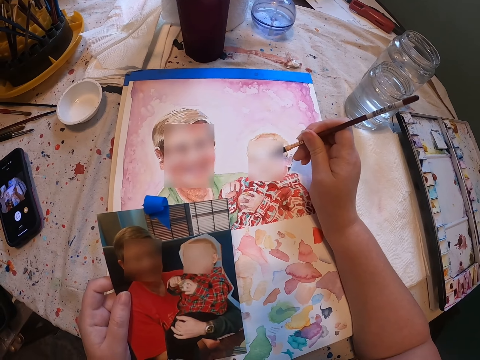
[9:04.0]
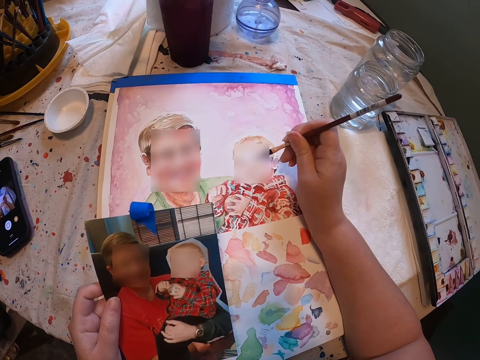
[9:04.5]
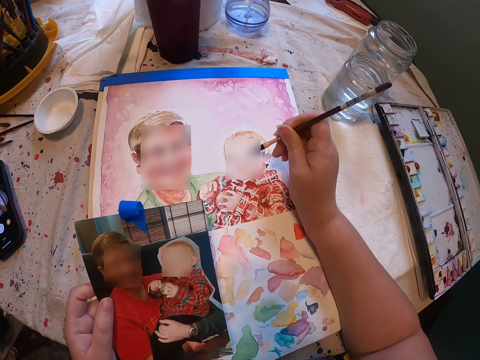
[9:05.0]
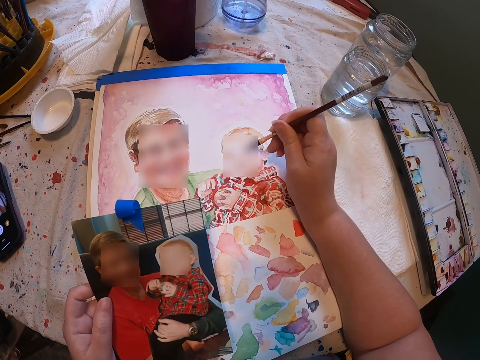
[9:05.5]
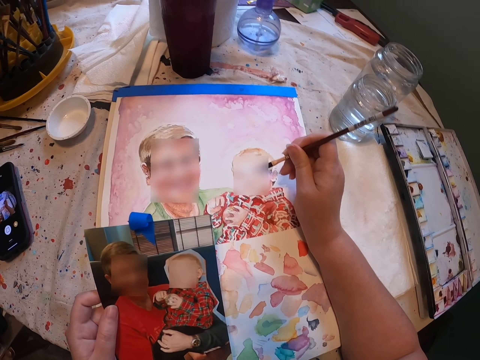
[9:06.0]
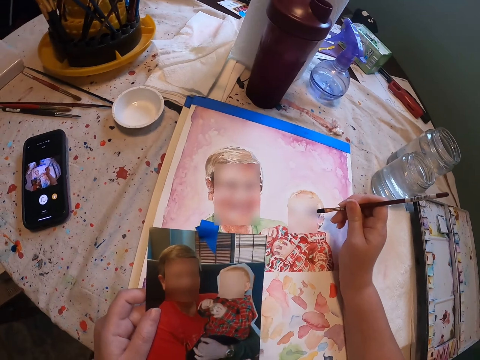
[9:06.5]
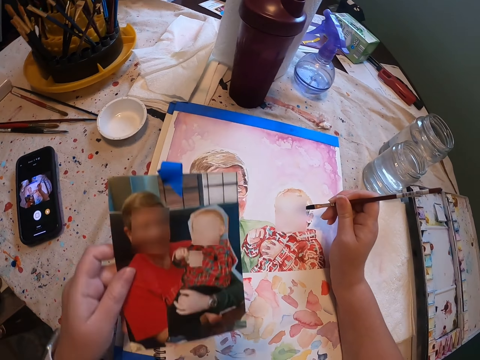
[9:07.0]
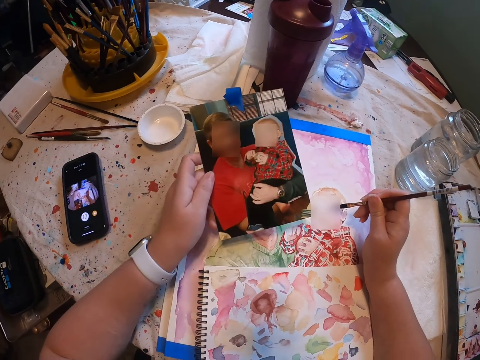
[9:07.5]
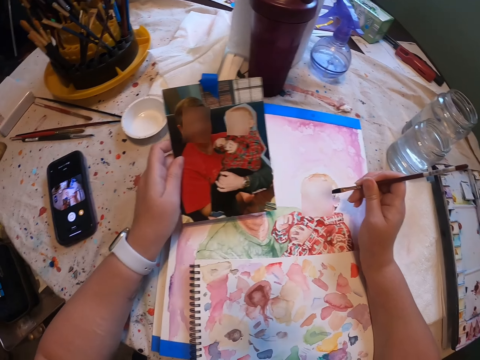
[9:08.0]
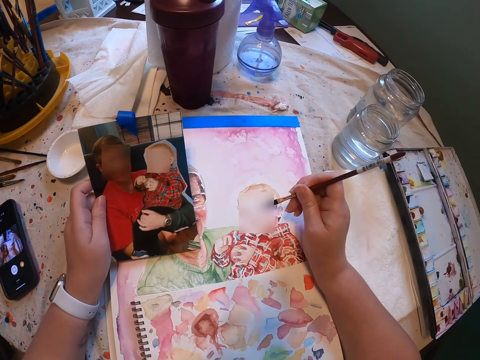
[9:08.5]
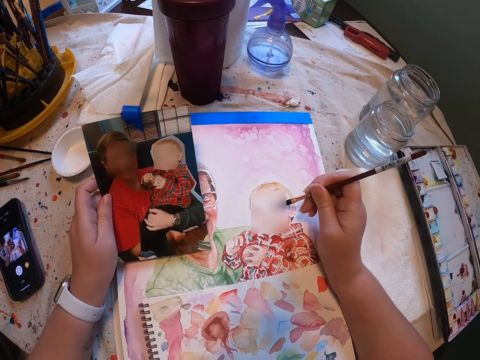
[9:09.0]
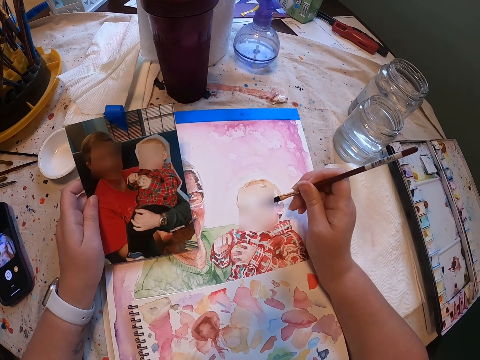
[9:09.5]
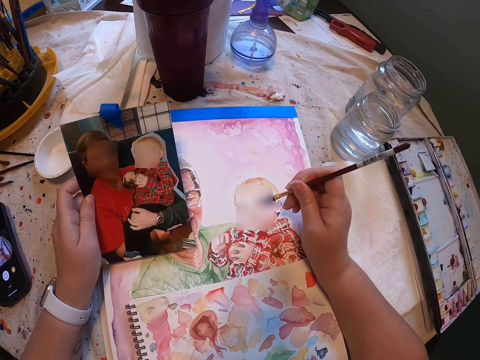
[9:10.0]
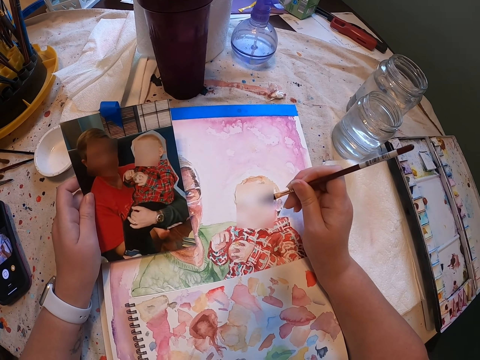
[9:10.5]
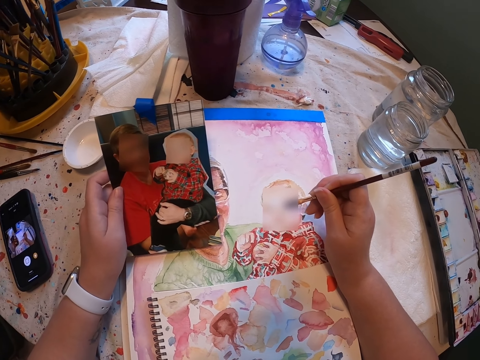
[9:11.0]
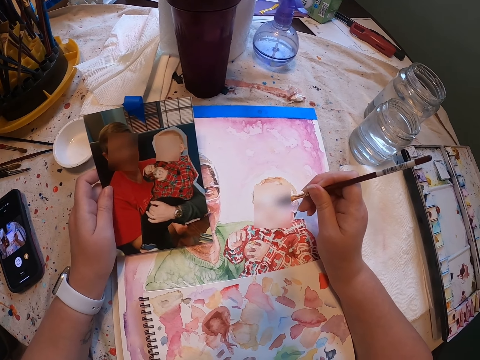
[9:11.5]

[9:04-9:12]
The camera wearer moves the photo frame.

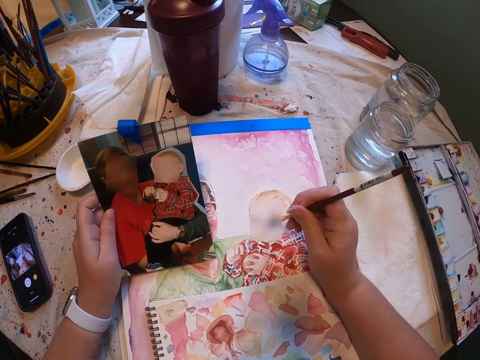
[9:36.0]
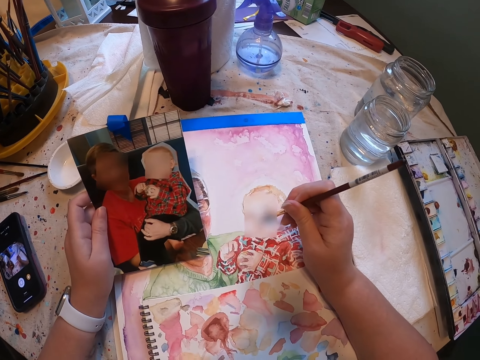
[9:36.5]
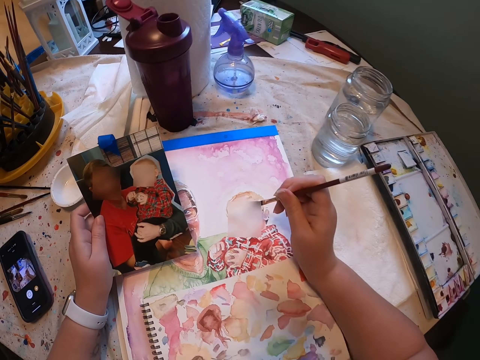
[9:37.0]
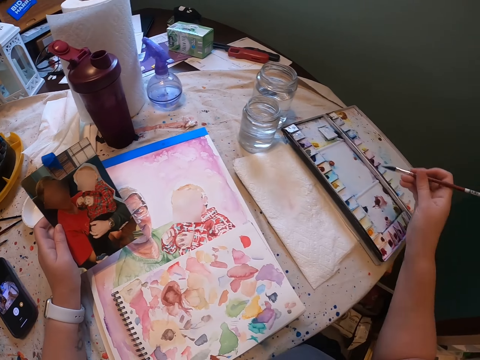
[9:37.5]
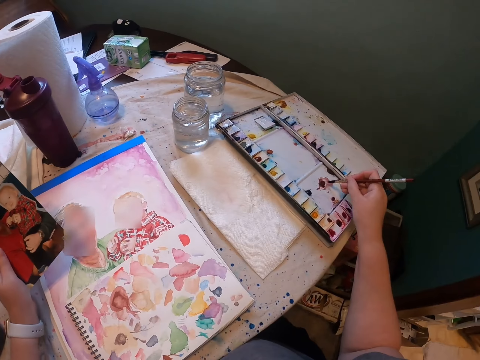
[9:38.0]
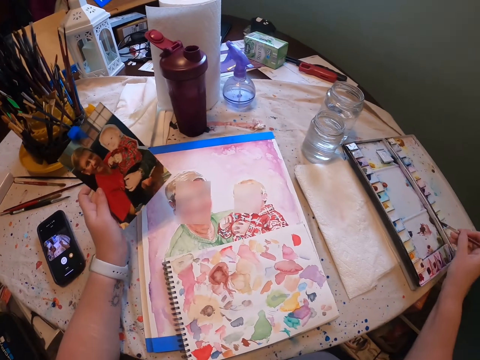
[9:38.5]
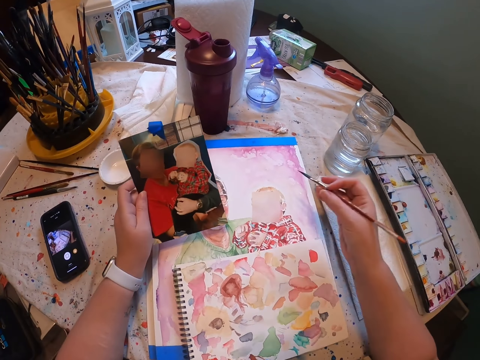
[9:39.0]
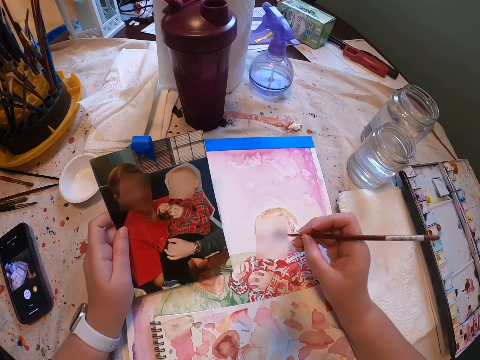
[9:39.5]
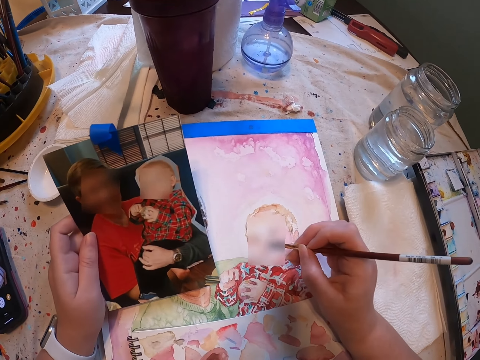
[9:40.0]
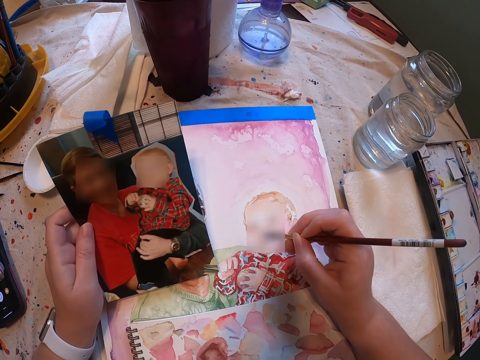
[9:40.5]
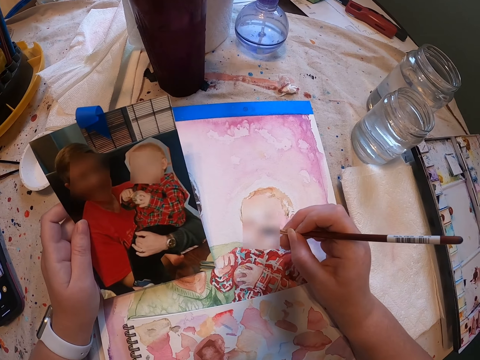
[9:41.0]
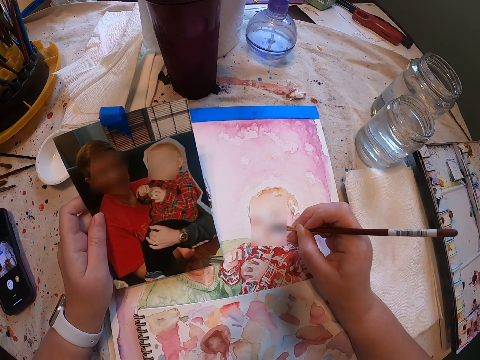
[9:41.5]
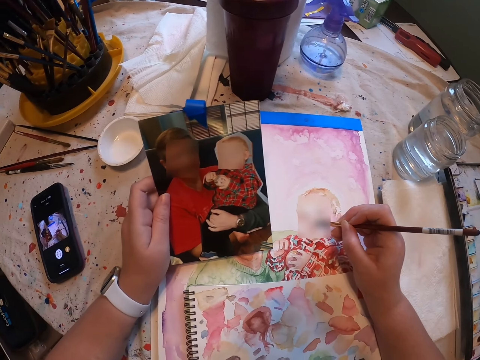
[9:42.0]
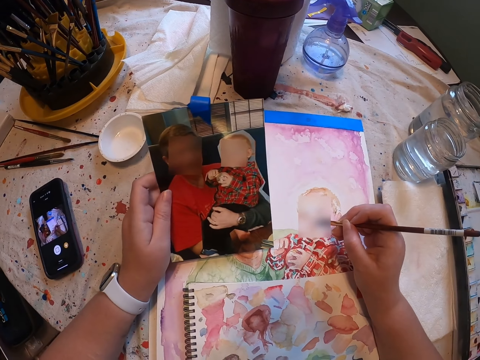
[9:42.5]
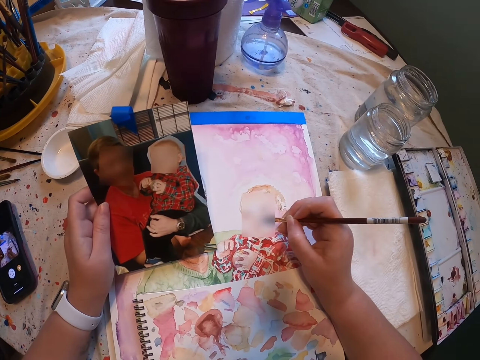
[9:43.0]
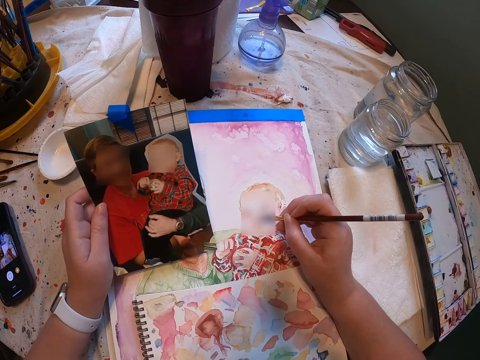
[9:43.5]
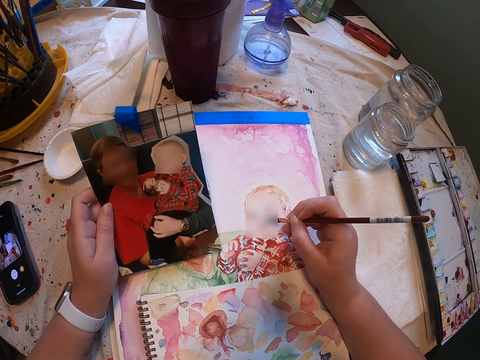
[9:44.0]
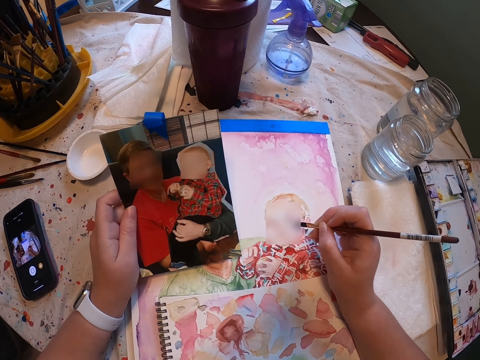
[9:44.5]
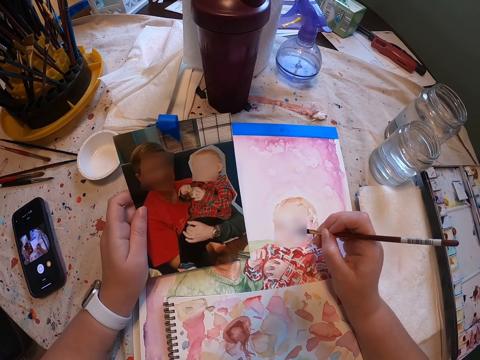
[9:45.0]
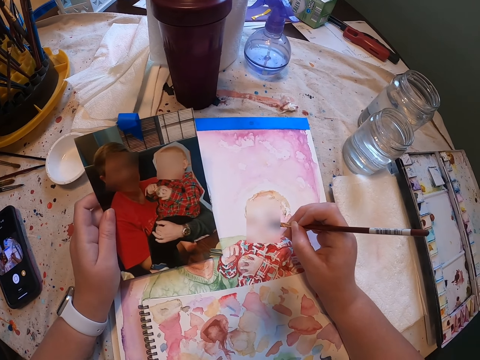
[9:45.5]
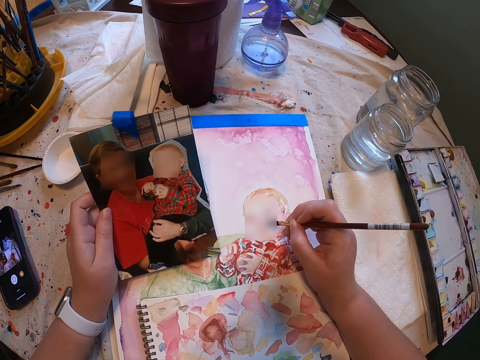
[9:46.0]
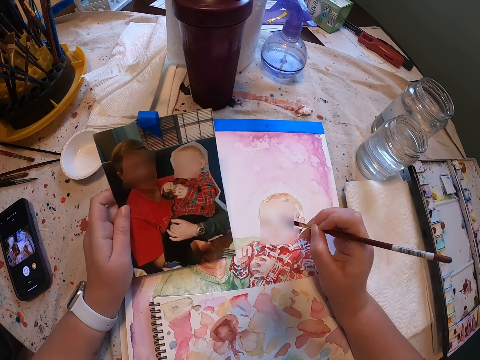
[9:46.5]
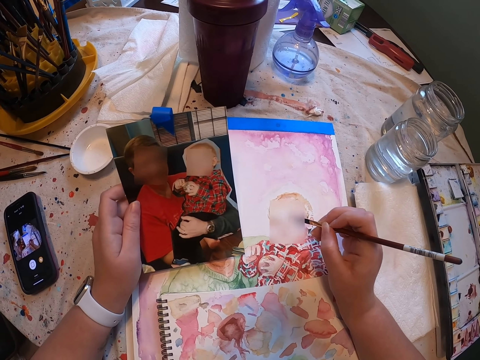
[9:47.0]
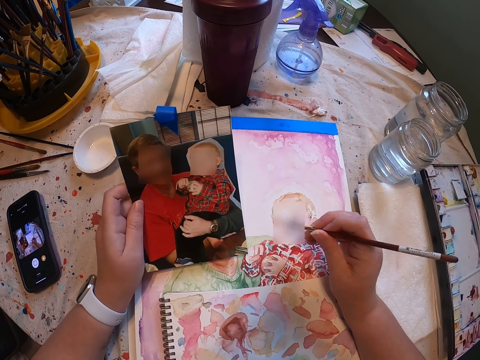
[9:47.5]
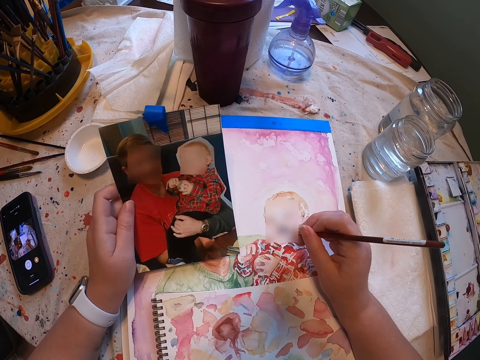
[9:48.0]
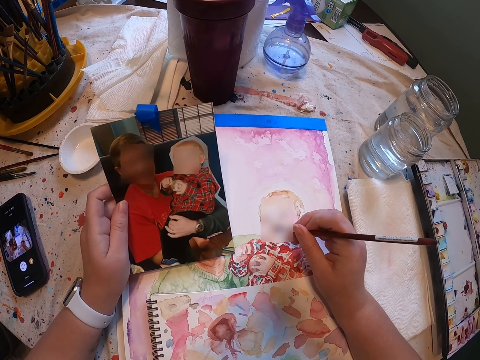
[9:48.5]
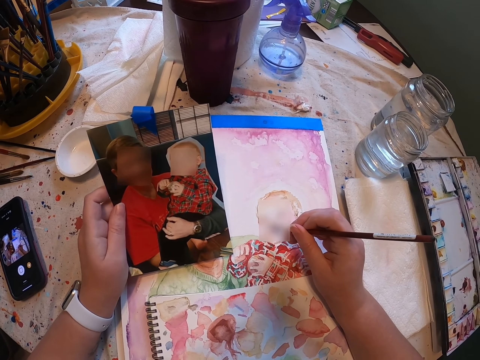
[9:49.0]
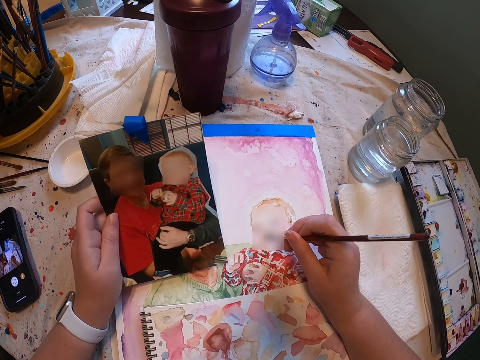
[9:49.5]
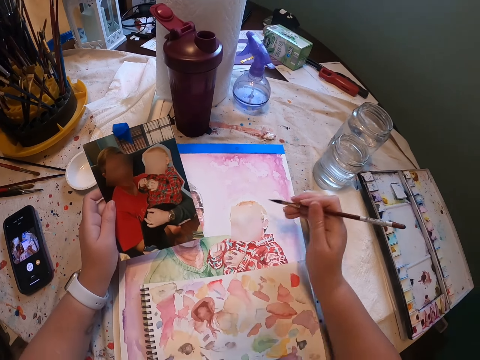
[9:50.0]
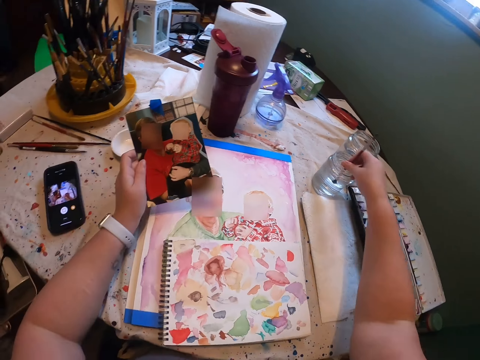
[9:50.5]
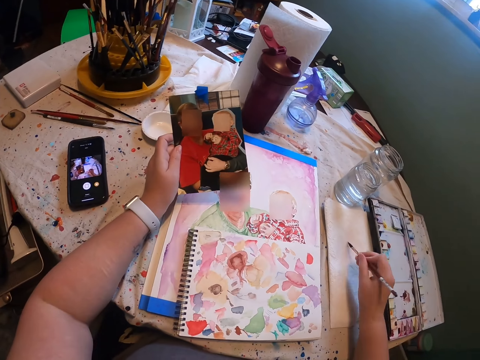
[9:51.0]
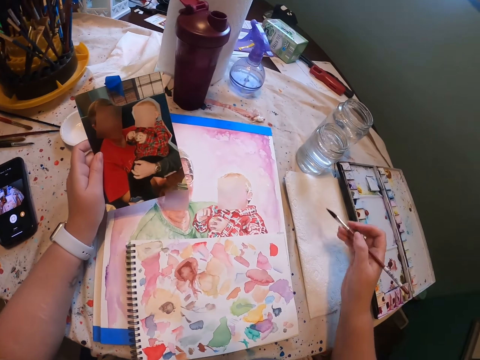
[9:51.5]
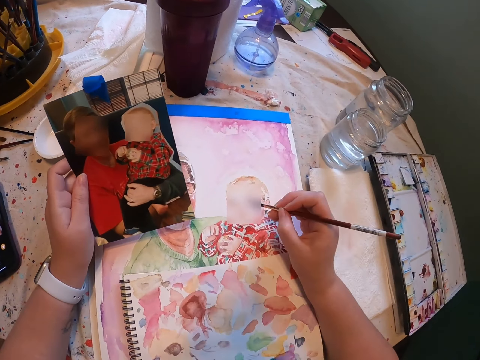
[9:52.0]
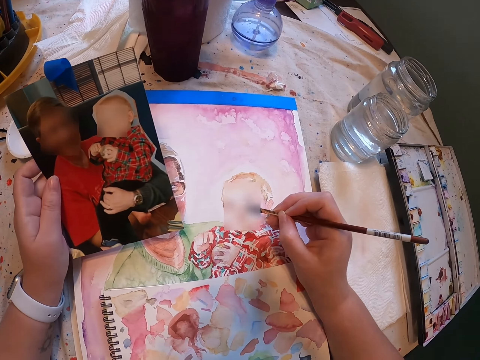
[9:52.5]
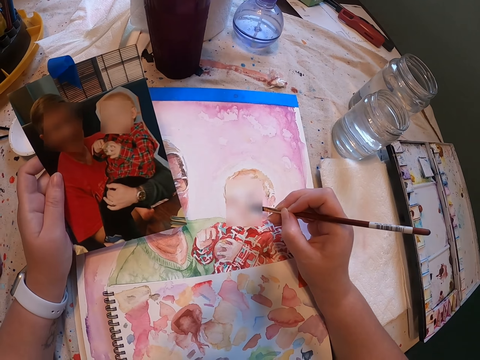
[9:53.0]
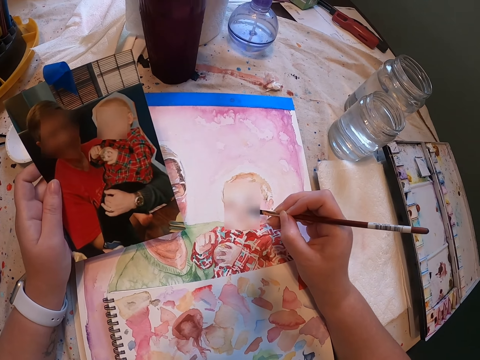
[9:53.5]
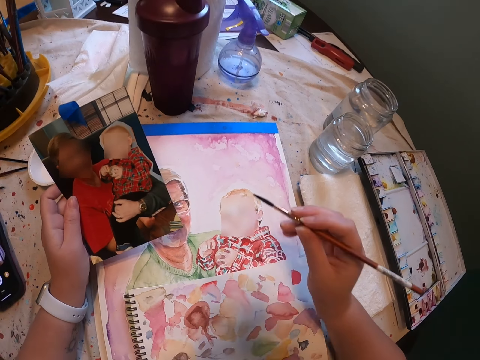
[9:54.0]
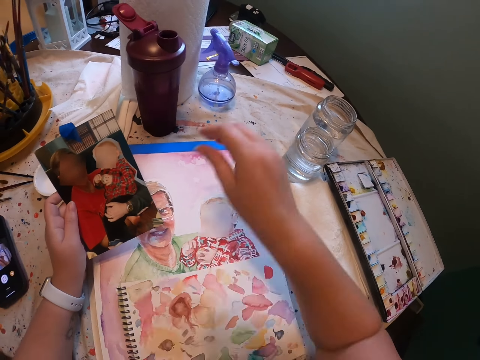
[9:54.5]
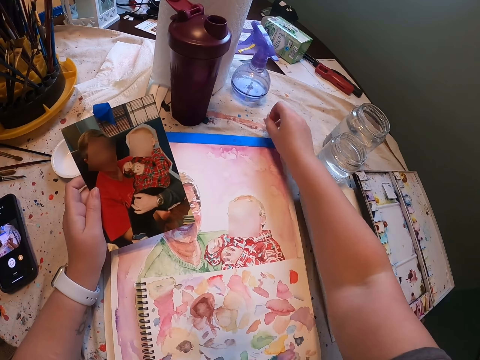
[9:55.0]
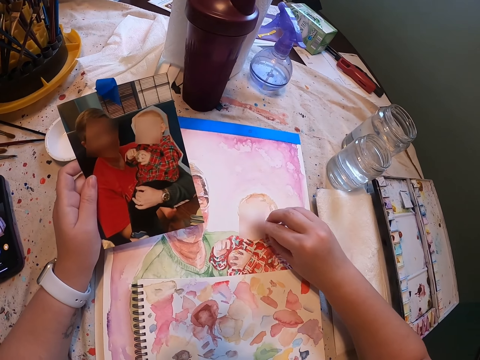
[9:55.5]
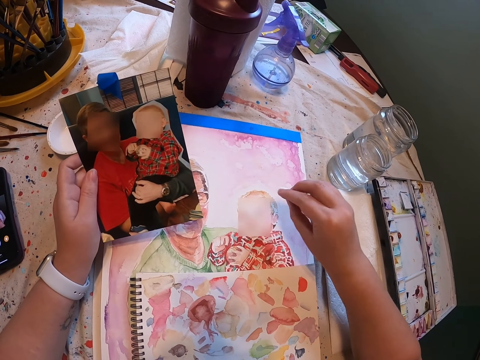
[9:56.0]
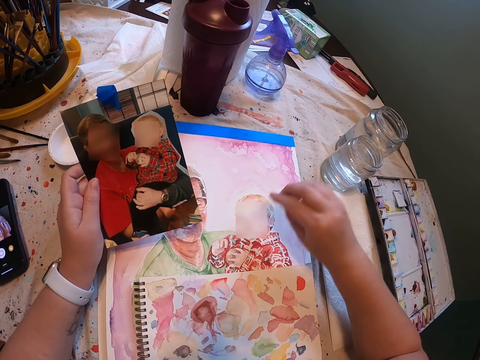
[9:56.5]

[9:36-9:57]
The camera wearer moves his hand. He dips the brush in the ink. He moves his hand. He paints. He moves his hand. He dips the brush in water. He removes the brush. He dries the brush on the napkin. He moves his hand. He paints. He moves his hand. He moves his hand again. He picks up a piece of napkin. He moves his hand. He rubs off excess paint with a tissue on the photo.
